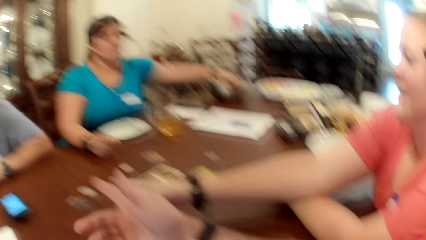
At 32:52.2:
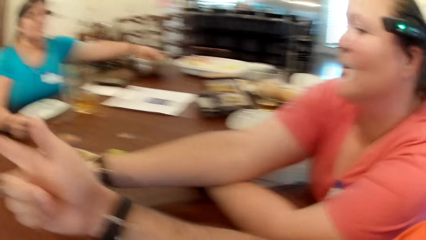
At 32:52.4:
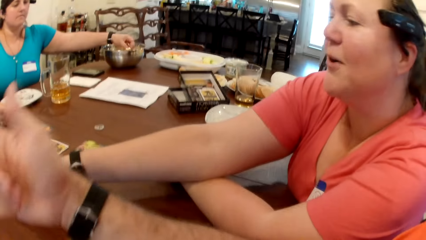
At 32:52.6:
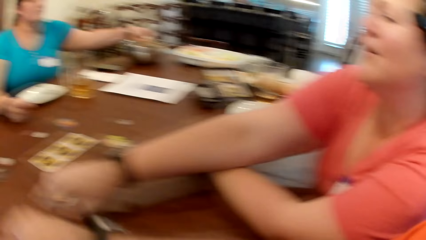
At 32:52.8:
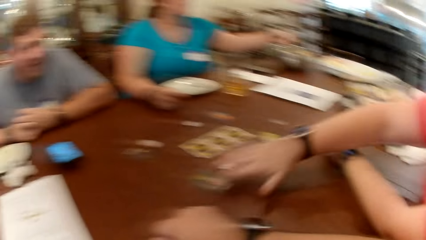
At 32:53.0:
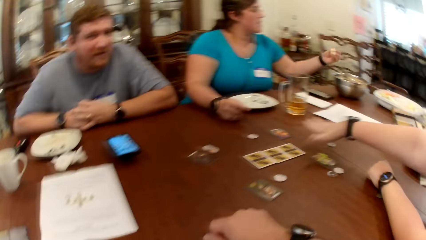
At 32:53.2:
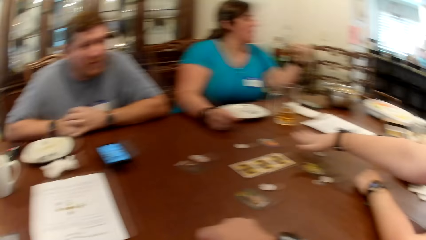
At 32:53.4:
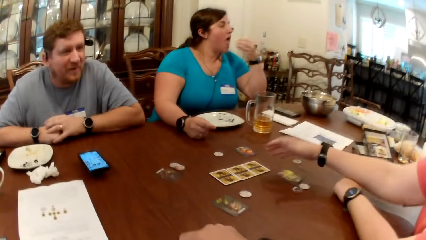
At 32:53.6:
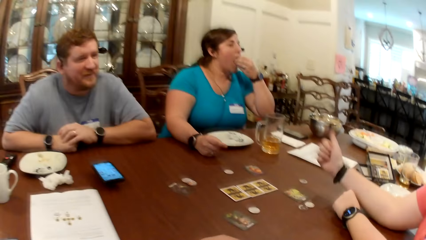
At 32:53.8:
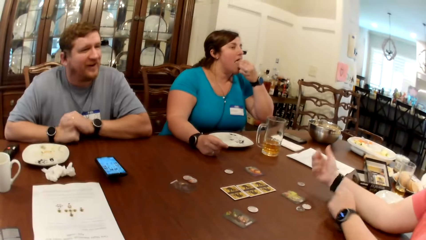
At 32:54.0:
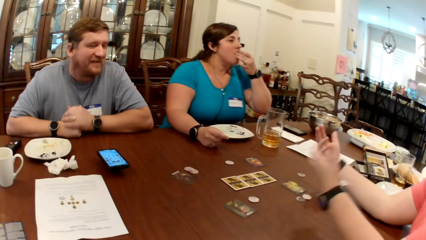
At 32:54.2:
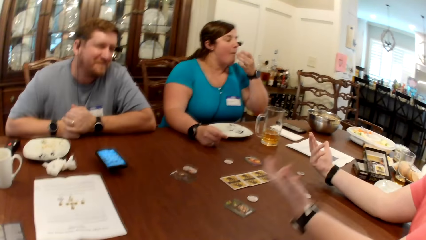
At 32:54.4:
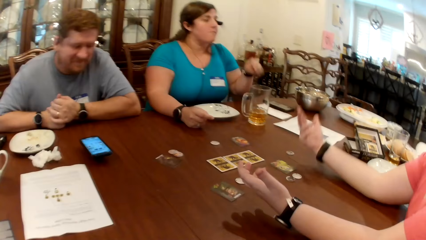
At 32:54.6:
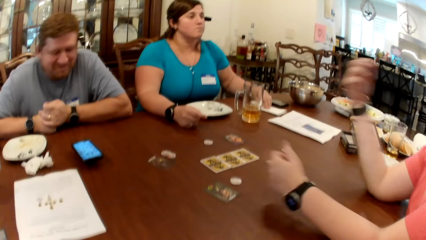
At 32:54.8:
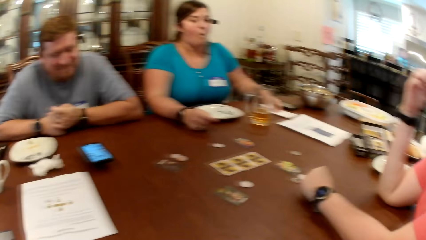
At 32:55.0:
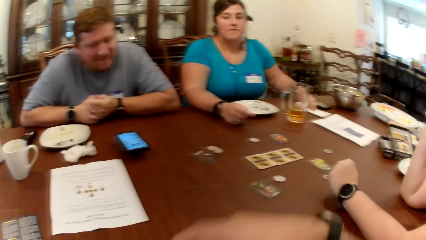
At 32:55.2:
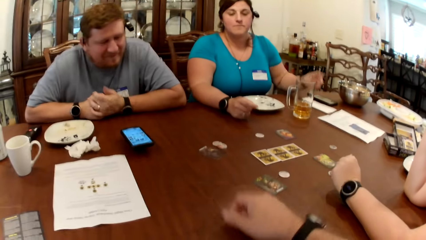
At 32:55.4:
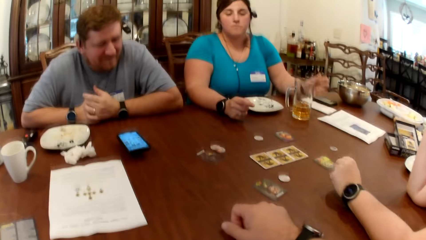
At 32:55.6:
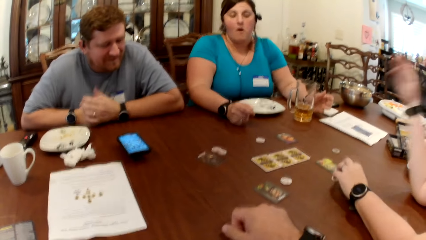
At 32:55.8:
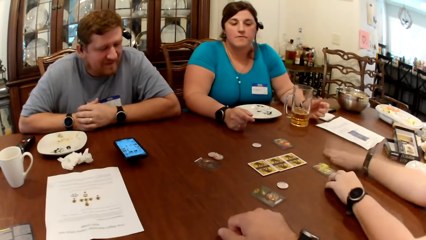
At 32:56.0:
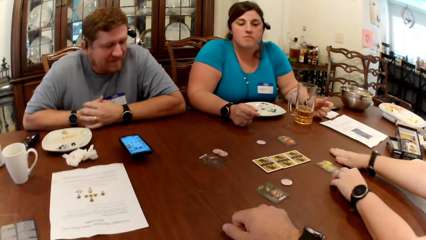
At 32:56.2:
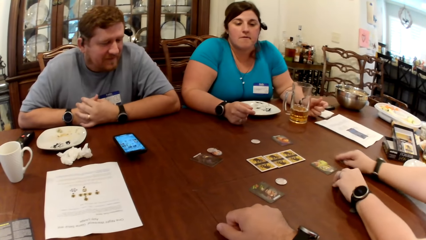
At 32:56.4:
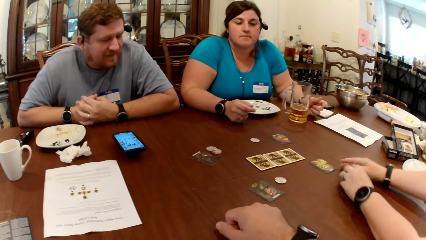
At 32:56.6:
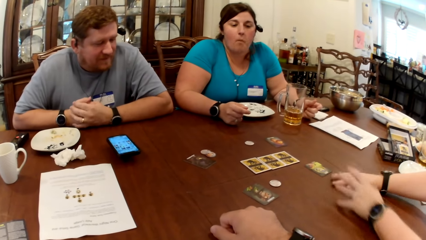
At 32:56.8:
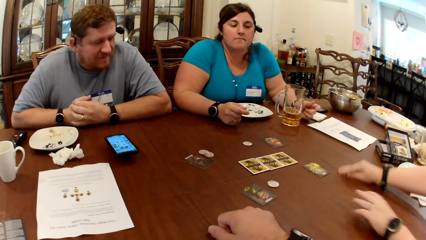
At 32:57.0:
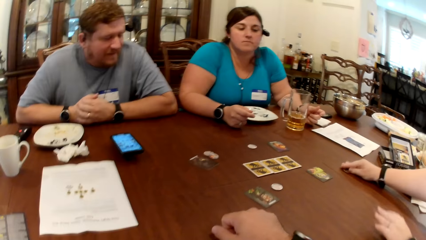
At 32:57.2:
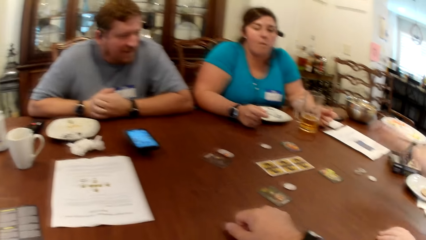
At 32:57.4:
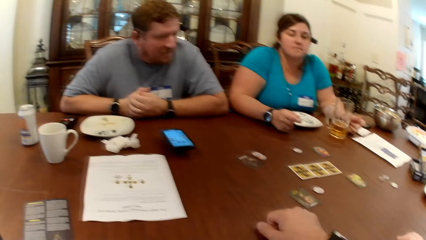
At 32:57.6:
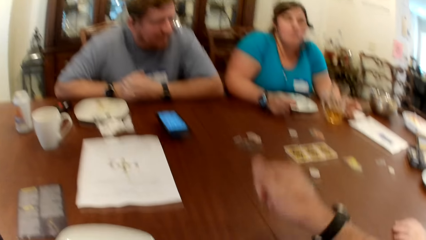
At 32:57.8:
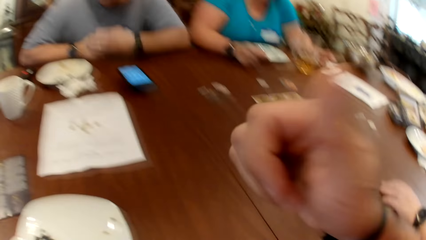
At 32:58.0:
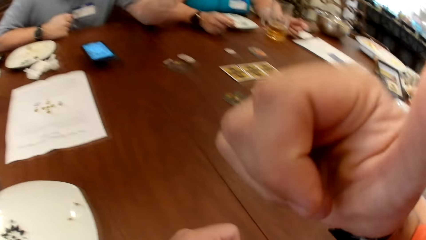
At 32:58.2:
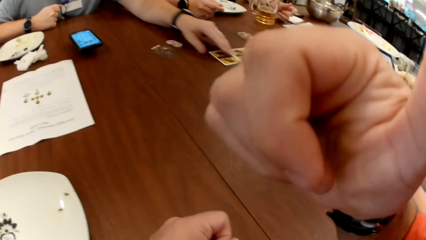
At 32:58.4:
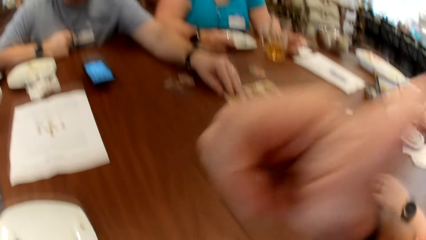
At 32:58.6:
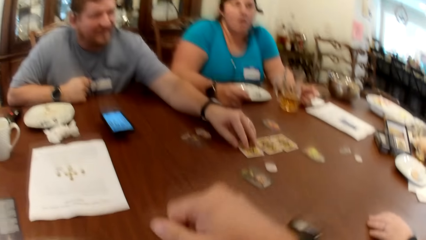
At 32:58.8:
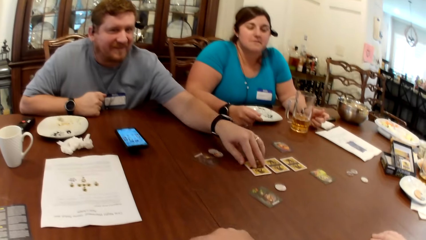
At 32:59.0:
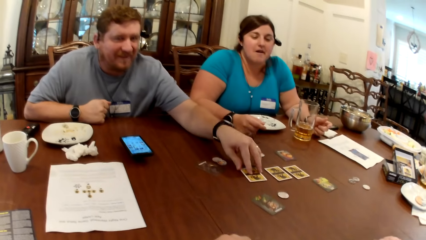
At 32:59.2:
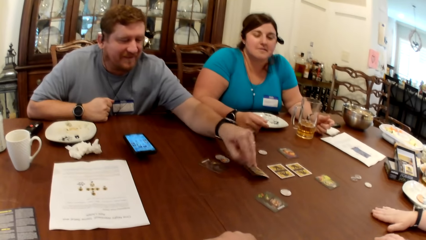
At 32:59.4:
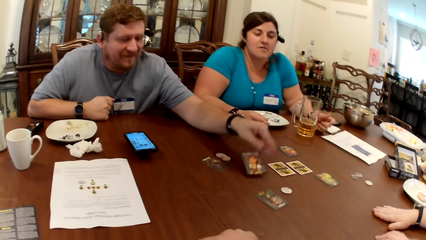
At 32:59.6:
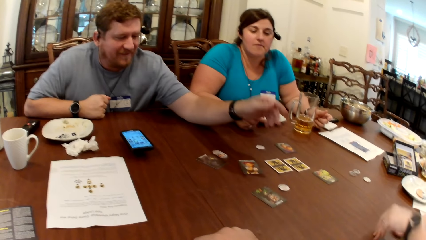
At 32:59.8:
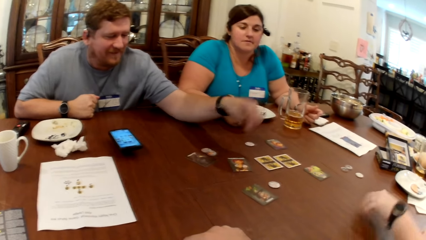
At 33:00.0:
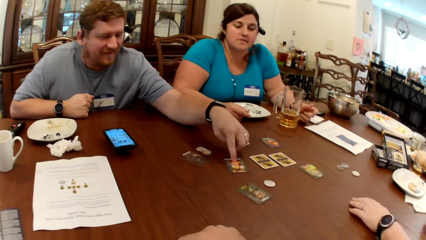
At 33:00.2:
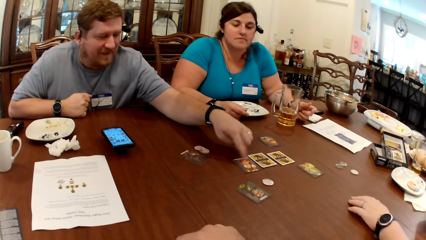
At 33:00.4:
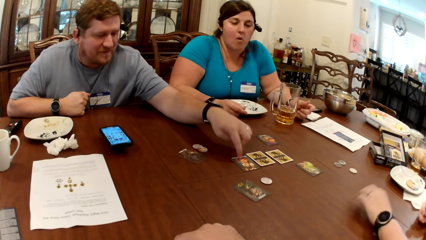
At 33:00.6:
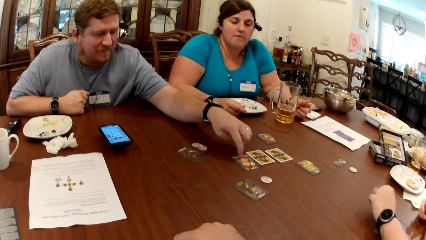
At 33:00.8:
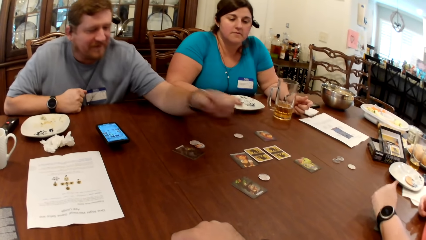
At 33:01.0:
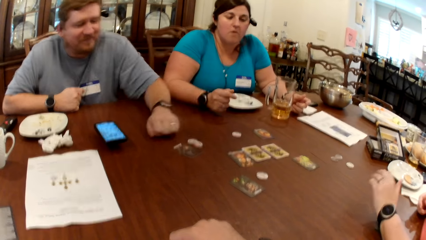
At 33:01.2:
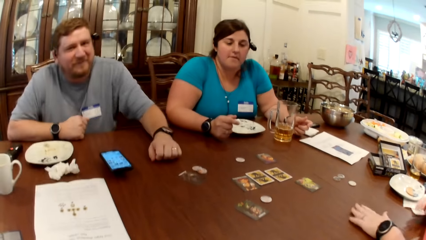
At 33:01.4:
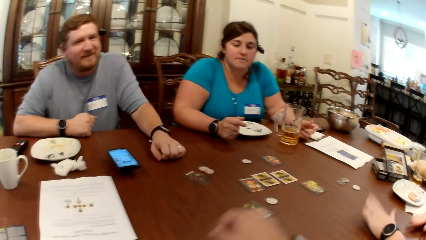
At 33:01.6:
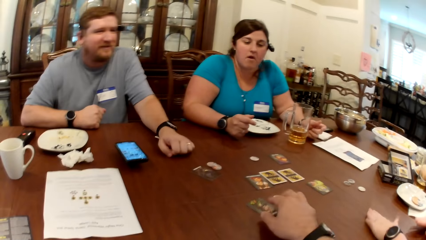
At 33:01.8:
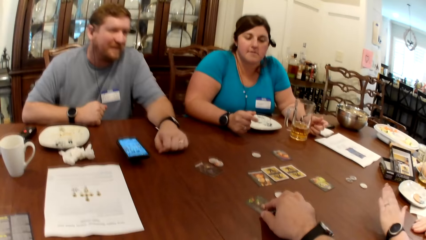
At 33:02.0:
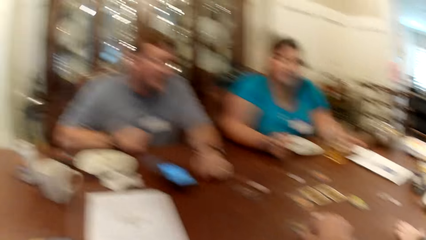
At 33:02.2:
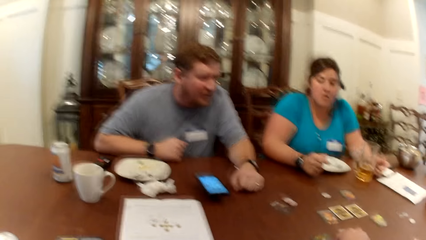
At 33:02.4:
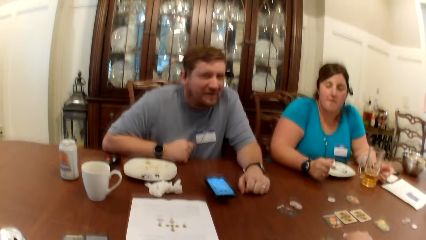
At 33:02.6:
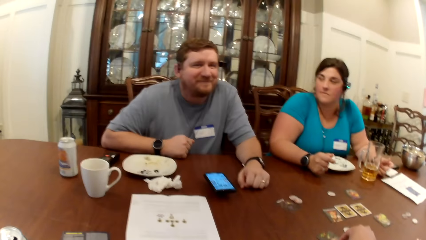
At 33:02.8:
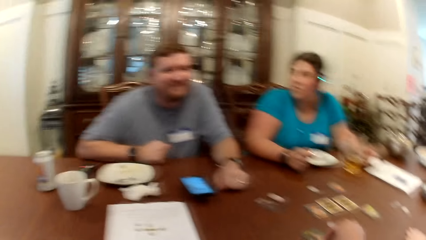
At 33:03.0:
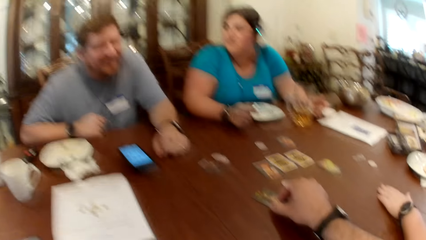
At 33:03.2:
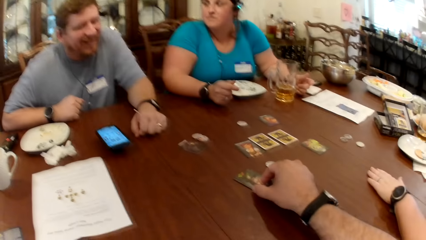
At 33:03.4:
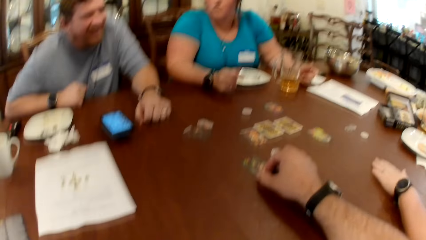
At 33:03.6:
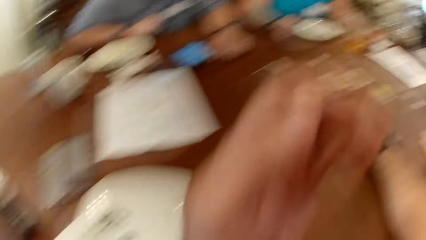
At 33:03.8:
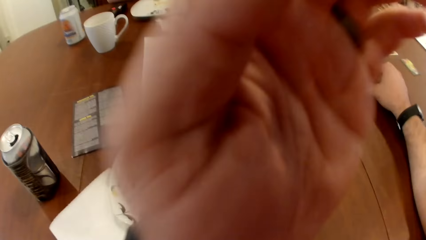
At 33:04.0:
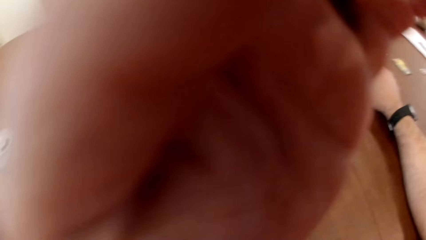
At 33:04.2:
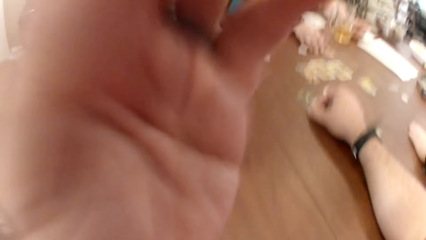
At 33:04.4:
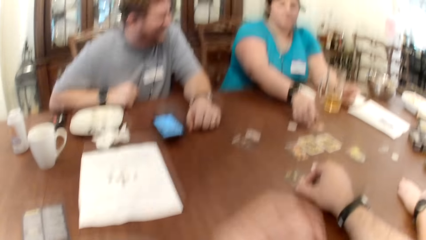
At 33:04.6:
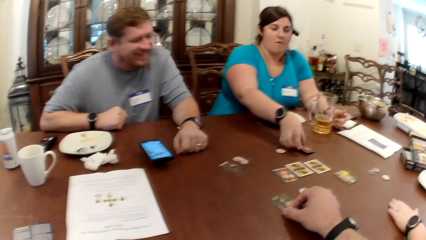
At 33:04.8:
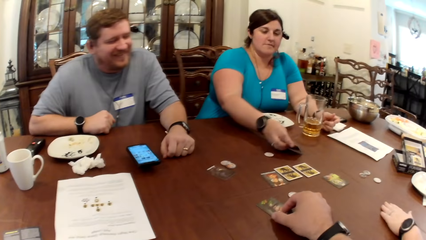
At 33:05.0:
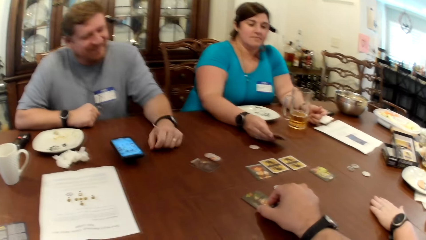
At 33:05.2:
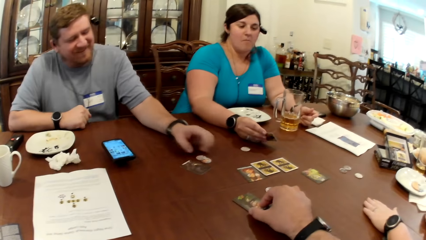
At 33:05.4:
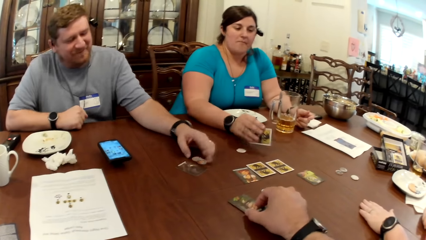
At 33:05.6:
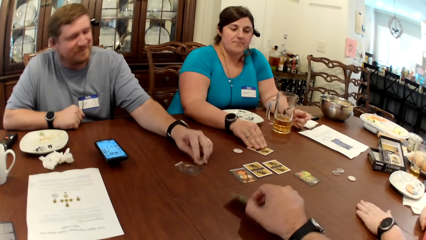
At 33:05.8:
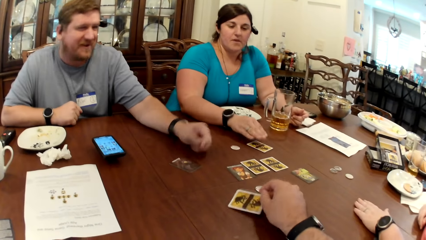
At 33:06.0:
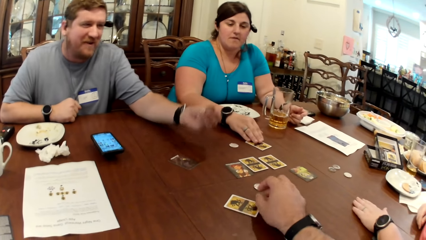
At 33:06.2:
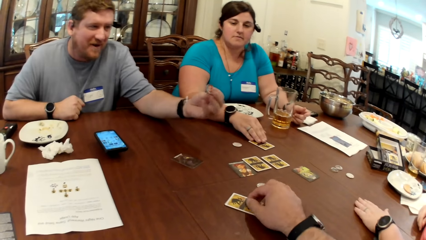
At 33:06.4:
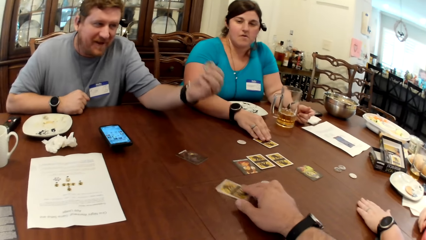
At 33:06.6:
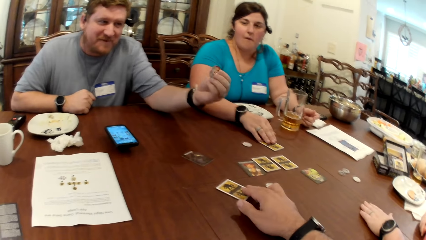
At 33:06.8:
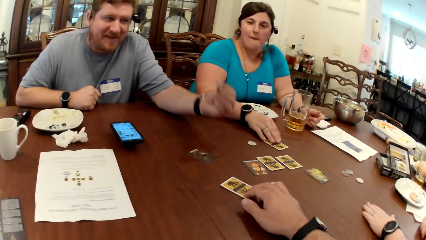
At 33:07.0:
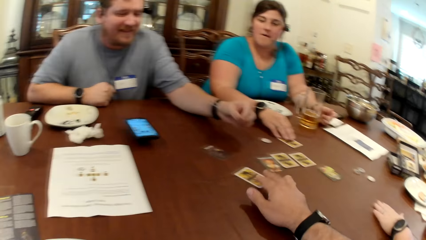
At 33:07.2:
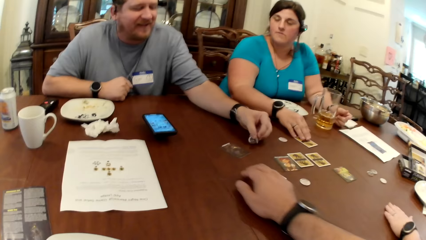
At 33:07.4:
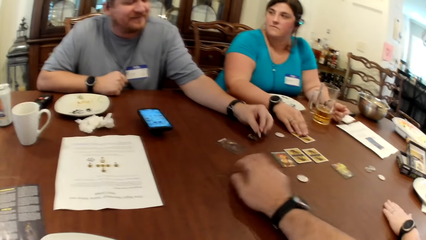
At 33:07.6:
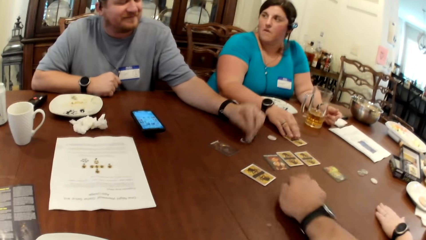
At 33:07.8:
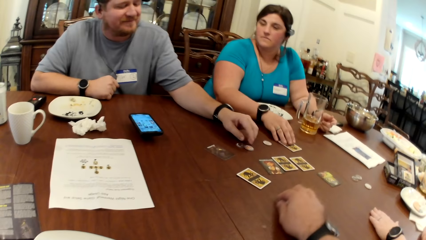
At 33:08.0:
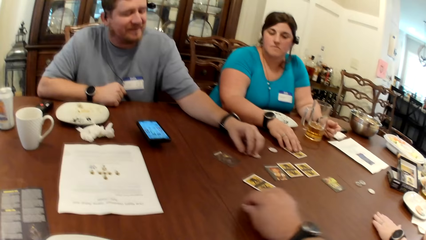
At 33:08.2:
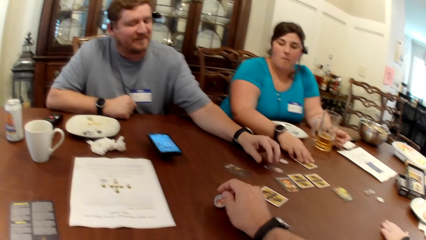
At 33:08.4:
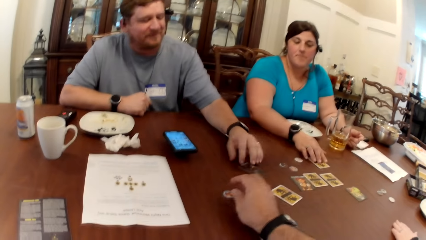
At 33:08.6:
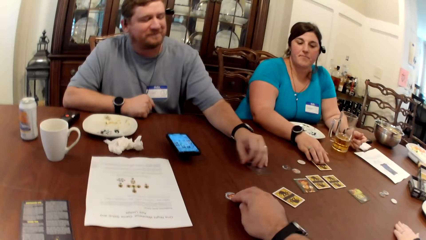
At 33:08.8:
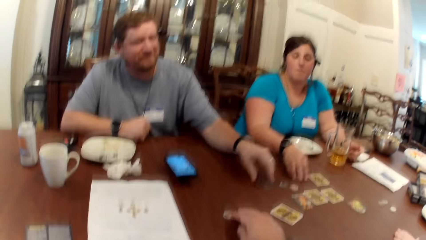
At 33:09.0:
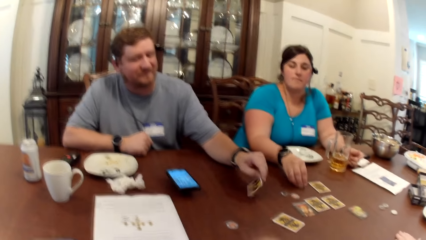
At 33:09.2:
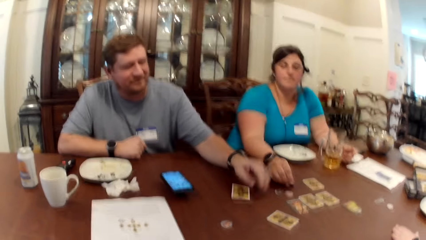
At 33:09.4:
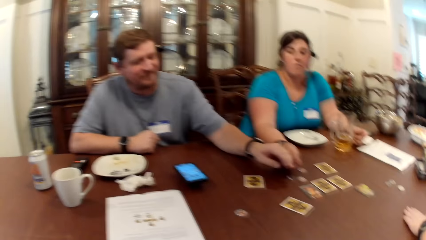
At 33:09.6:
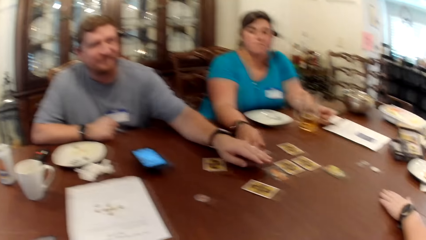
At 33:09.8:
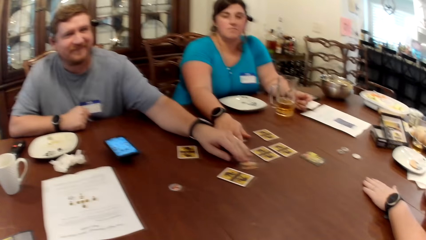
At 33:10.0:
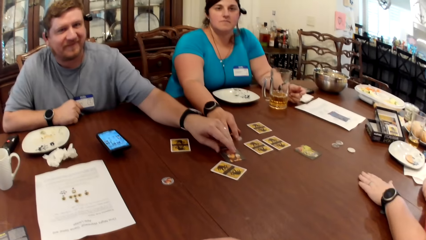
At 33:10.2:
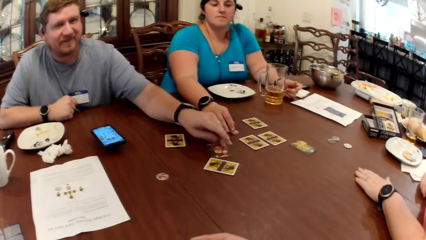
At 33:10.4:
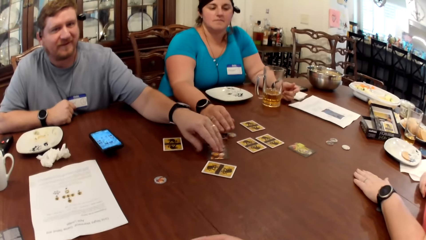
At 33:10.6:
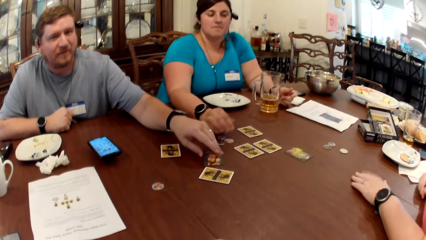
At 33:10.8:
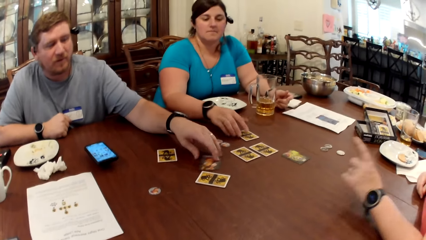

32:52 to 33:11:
The woman eats the popcorn in her left hand. Another woman moves a set of game tokens on the table with her right hand. The camera wearer touches his face with his right hand. A man flips a card on the table with his left hand and shifts the card on the table with his left hand. The other woman taps on the table with both hands. The camera wearer places his right hand on a card on the table. He touches his face with his left hand. The first woman flips a card on the table with her right hand. The camera wearer flips the card in his right hand on the table. The man picks up a set of game tokens on the table with his left hand and places the set of game tokens in his right hand on the table. The camera wearer moves a game token on the table with his right hand. The man shifts the set of tokens on the table with his left hand and flips a card on the table with his left hand. A woman moves a game token on the table with her right hand. The man flips a card on the table with his left hand. The woman moves a game token on the table with her right hand.
